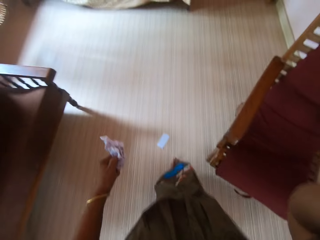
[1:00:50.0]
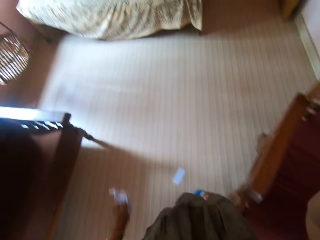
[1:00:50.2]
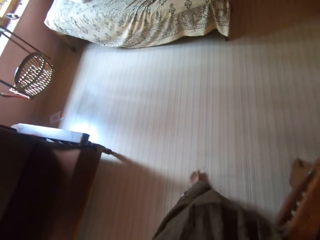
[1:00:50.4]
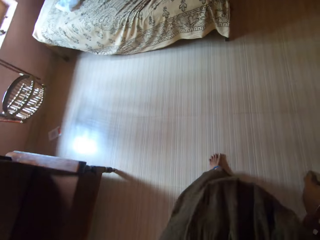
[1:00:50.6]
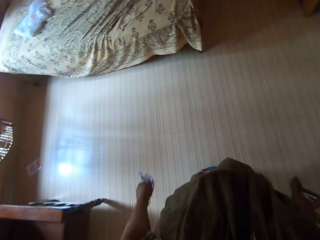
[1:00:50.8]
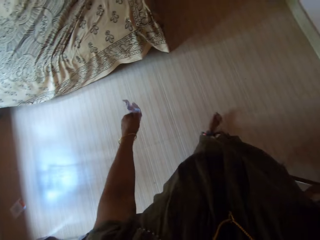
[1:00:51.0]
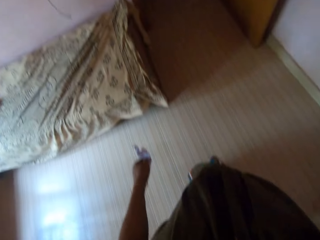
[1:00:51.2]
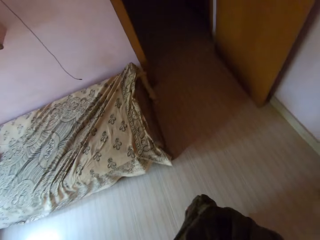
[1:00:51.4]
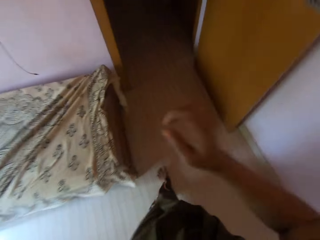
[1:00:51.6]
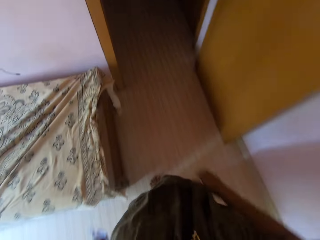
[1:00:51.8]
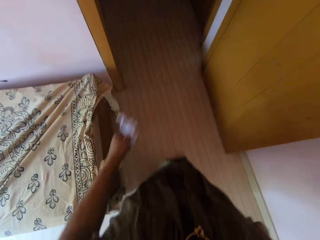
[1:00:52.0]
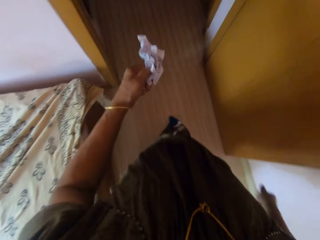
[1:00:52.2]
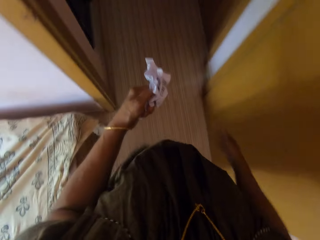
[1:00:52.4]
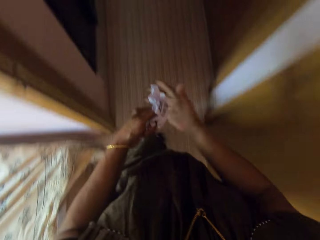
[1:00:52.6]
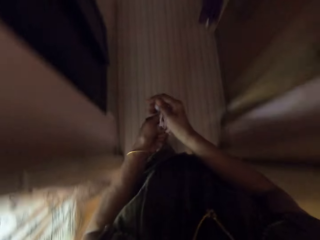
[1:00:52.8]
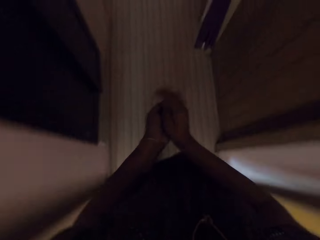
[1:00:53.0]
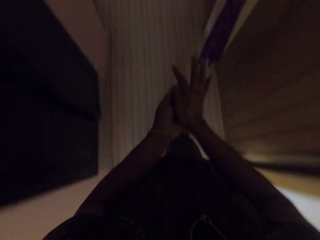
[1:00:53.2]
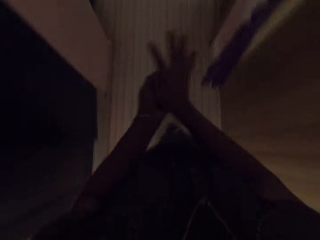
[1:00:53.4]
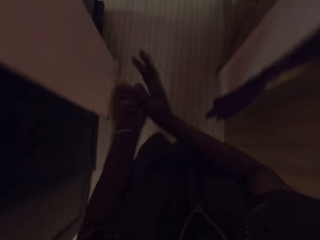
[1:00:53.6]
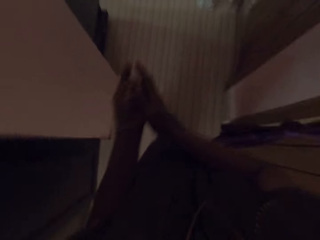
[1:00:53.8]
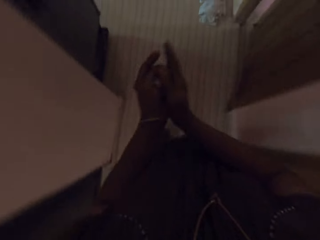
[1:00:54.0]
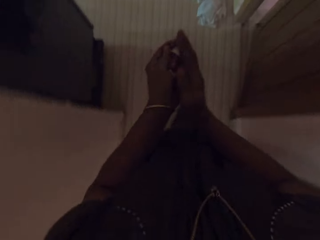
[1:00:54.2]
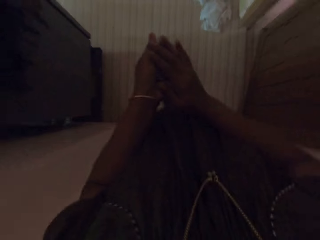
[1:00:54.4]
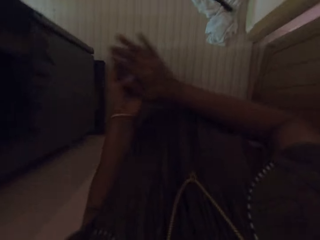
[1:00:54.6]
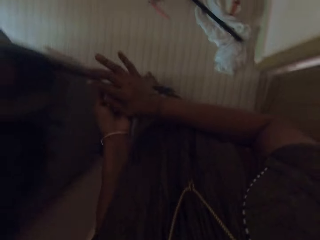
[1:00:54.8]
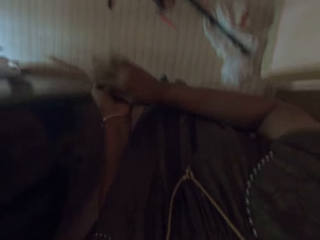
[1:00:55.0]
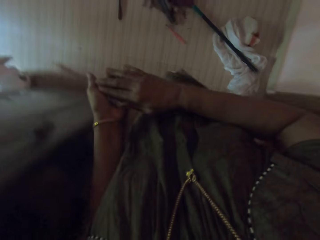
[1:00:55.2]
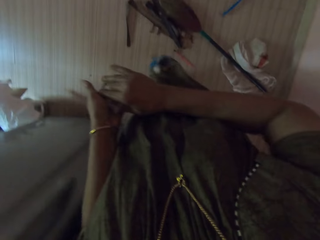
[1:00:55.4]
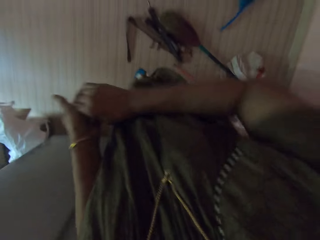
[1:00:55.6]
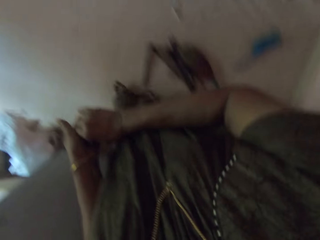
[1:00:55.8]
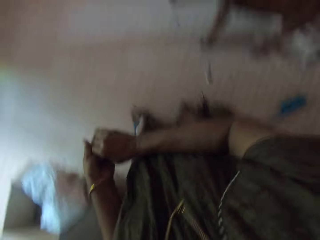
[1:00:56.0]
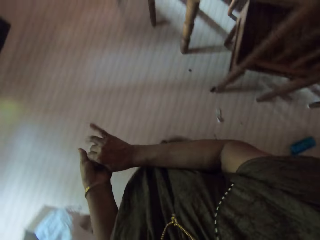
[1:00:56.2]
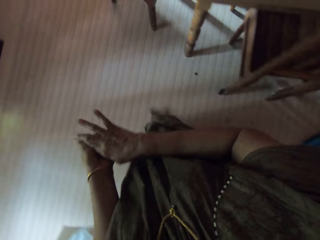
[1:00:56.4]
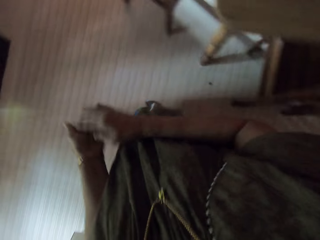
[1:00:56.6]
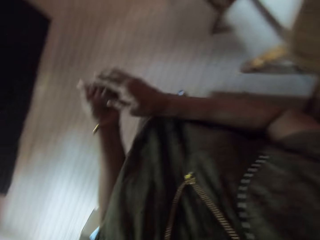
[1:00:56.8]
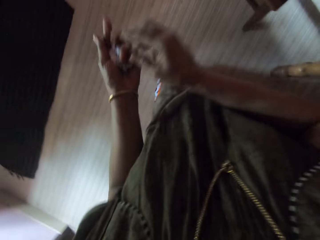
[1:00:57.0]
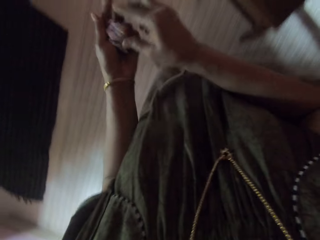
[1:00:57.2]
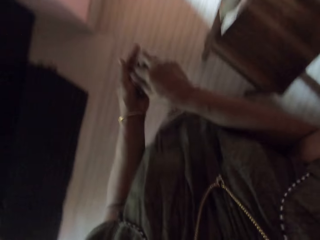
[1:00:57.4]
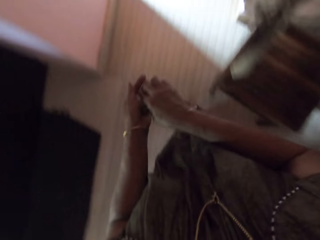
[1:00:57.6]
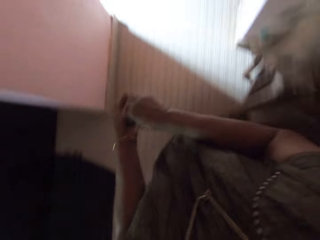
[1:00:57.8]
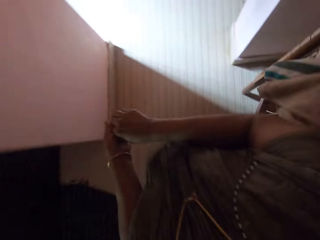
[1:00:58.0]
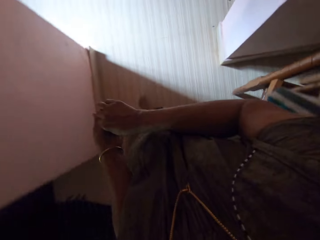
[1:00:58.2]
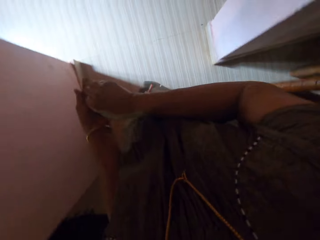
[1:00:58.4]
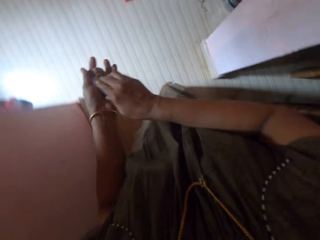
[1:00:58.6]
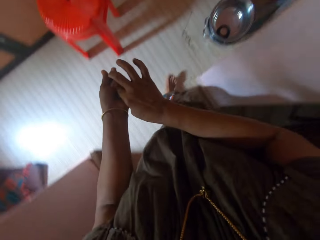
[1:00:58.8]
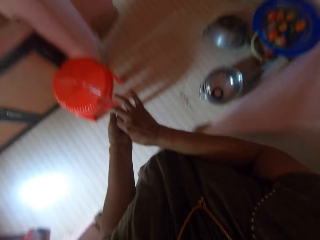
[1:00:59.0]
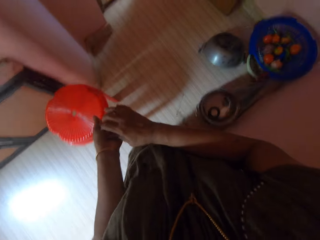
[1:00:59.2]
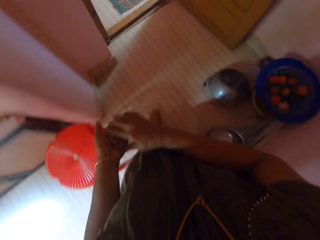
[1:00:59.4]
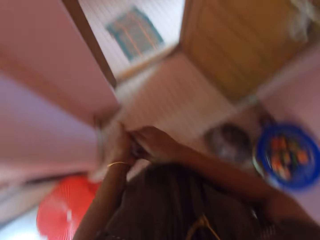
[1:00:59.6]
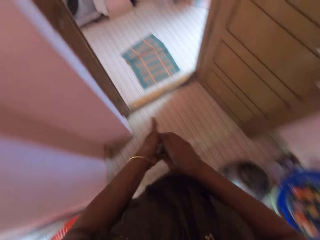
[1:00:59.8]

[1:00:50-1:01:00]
The camera wearer squeezes the dirt in her left hand with both hands. She folds the papers with her hands.

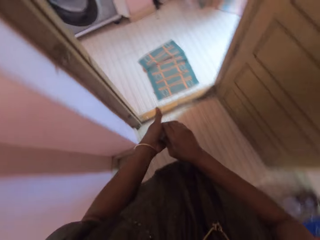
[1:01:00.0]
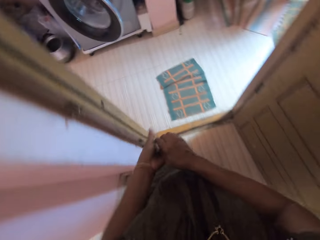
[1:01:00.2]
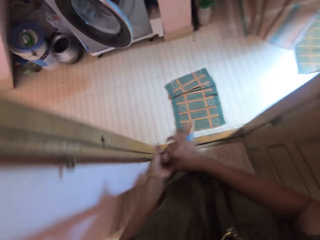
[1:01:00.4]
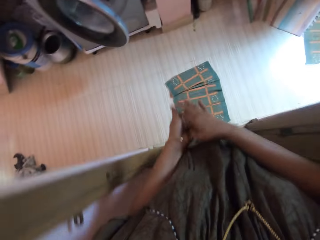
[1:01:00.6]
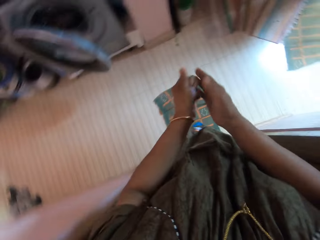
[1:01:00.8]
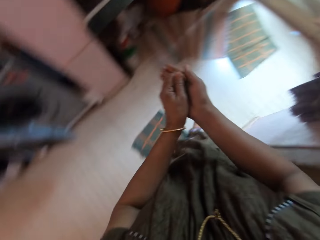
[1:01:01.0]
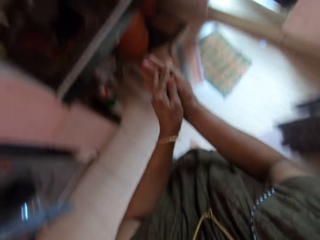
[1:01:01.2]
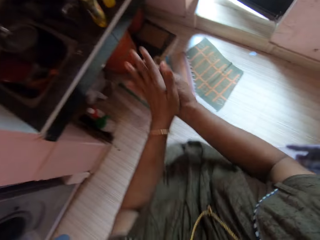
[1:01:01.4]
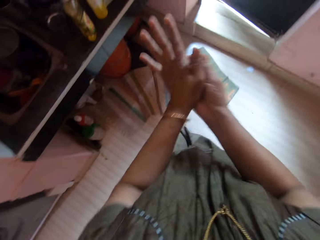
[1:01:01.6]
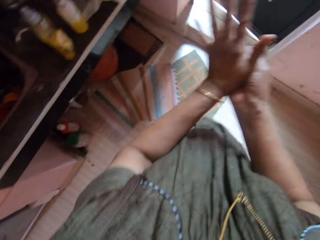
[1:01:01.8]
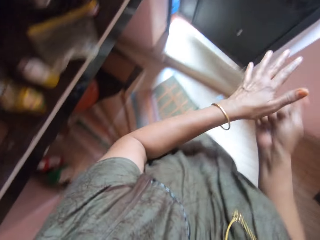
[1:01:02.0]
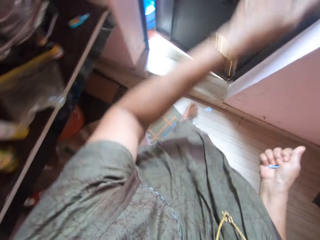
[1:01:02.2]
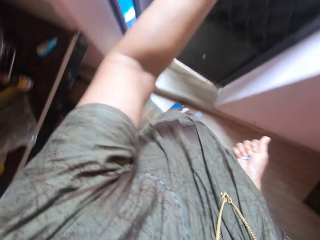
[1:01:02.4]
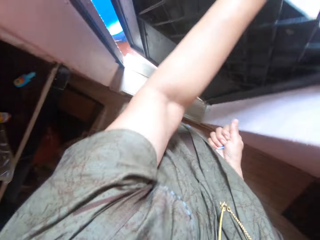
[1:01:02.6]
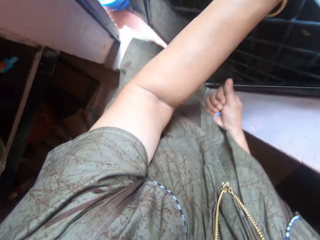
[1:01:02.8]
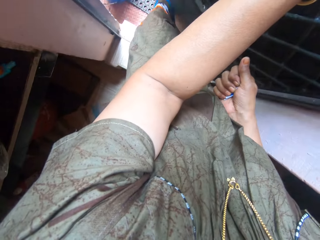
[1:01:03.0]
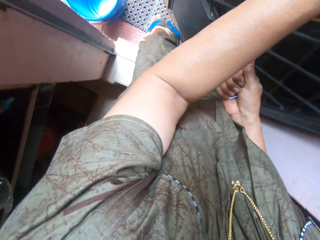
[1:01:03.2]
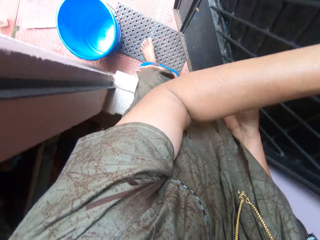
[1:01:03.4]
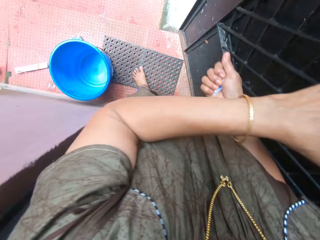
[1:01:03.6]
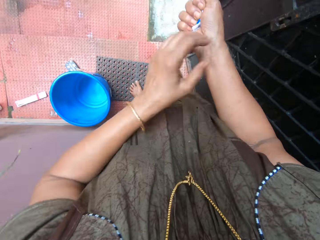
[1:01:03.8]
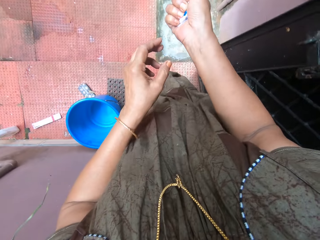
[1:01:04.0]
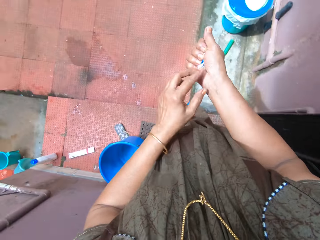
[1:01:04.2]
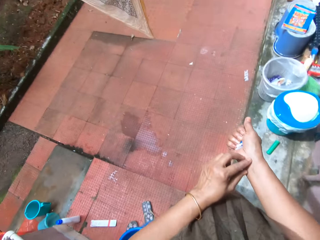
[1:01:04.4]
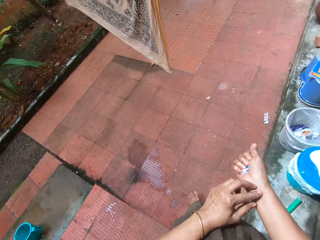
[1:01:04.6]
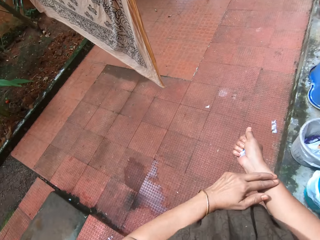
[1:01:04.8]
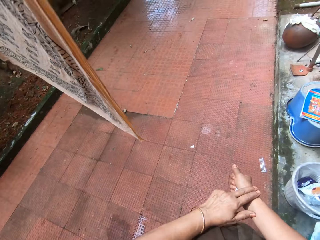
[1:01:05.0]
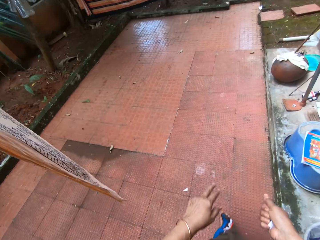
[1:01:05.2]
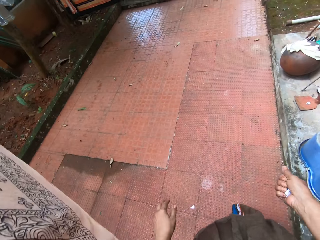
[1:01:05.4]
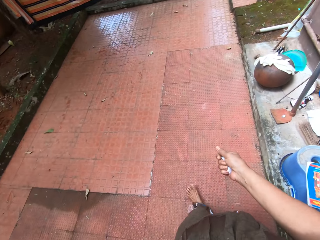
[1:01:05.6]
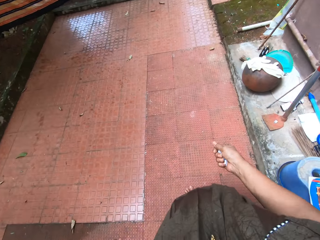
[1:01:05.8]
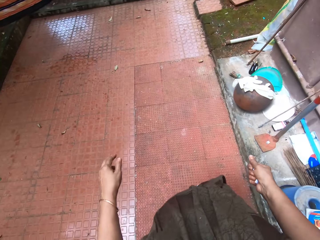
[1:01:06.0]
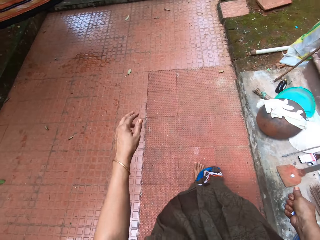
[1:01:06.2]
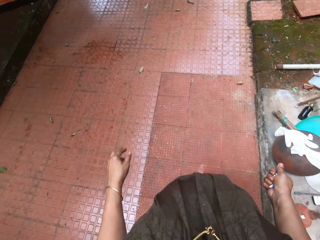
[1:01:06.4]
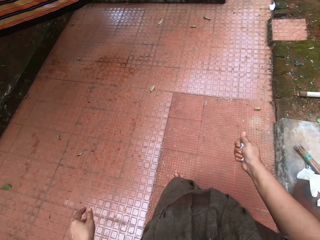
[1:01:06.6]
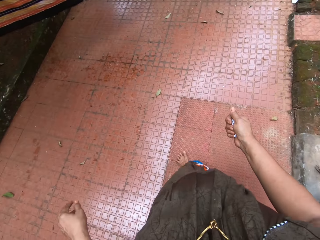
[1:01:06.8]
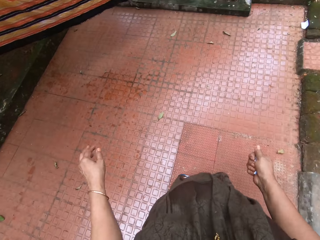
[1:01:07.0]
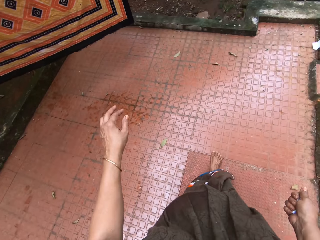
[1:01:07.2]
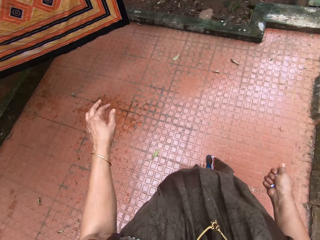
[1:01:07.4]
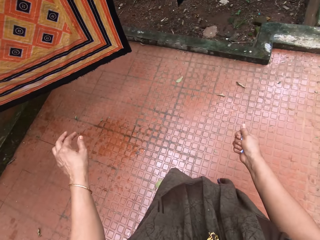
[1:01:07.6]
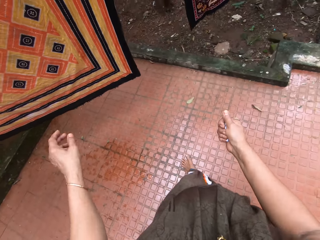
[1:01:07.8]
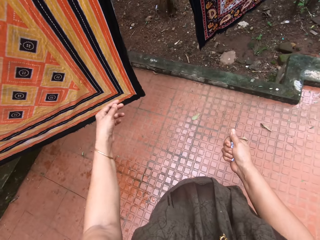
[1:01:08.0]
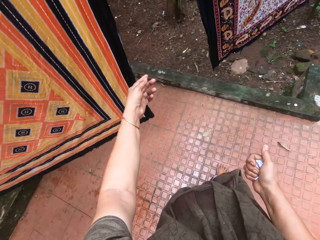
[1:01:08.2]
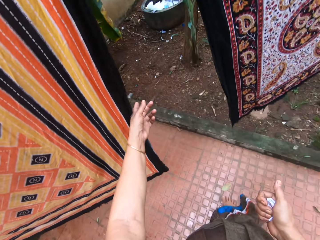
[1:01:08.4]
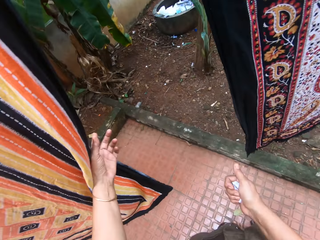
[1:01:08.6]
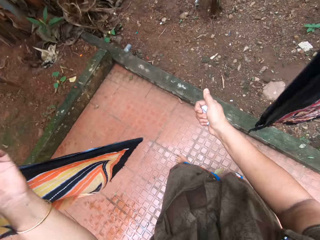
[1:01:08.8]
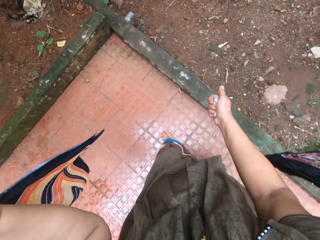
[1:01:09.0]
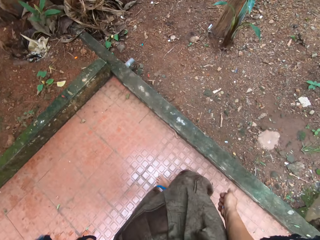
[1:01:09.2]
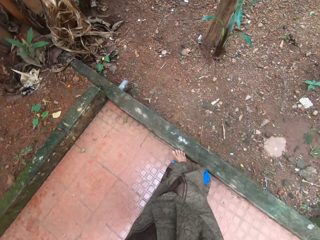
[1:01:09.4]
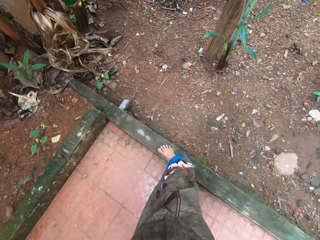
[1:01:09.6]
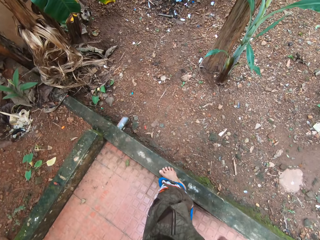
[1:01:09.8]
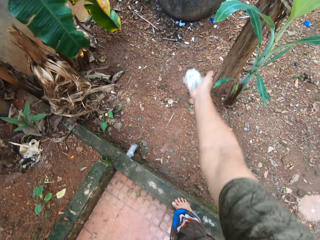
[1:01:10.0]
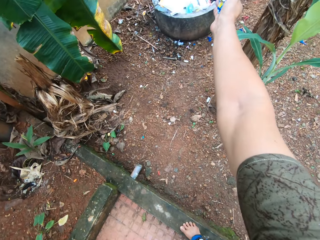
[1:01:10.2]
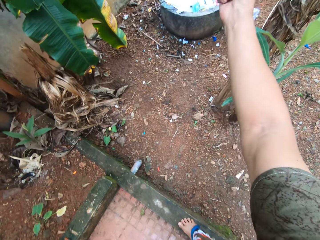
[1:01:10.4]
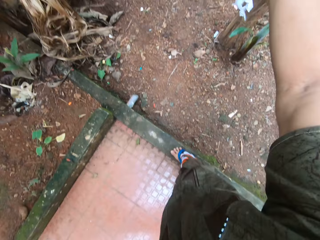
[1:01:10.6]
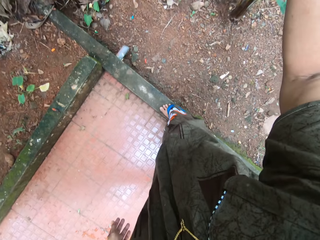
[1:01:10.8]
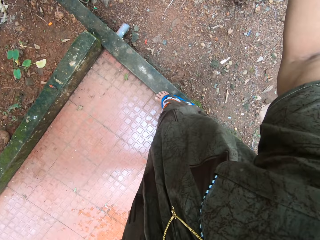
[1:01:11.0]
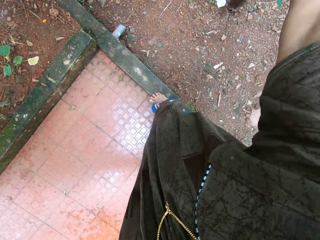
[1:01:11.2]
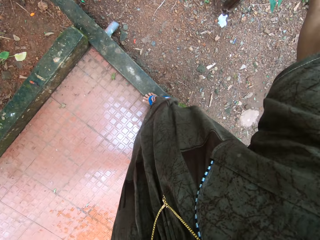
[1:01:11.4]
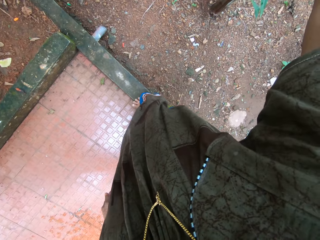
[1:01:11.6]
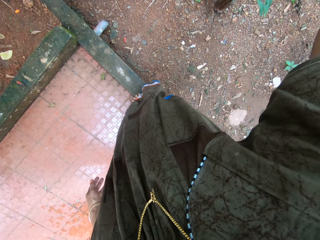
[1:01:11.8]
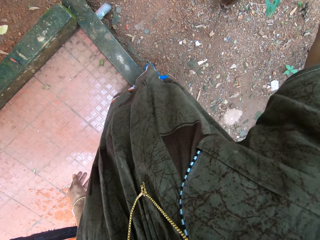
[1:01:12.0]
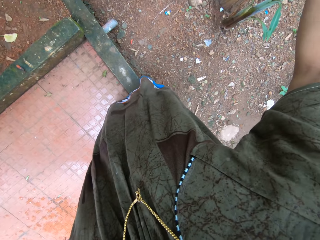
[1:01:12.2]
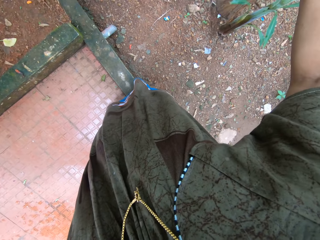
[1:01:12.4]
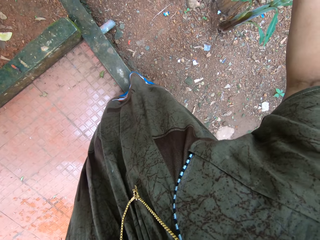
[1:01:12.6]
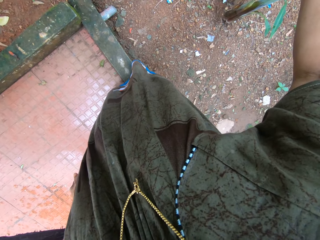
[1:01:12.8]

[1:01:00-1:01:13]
The camera wearer holds the squeezed dirt in her right hand. She opens a door with her left hand. She walks through the door. She walks around the backyard. She shifts a piece of clothing with her left hand. She throws away the dirt in her right hand outside the house on the ground.
